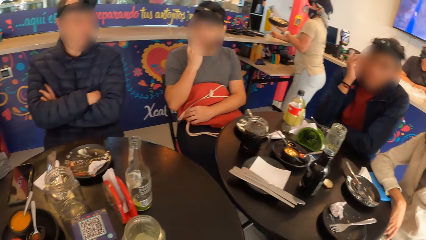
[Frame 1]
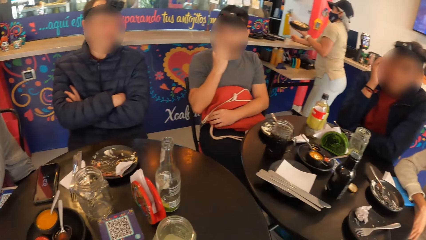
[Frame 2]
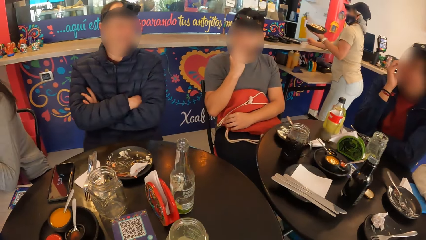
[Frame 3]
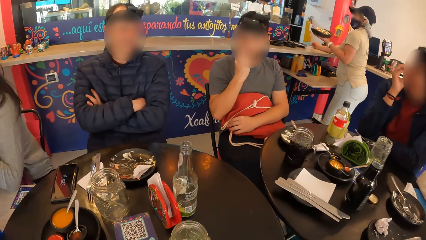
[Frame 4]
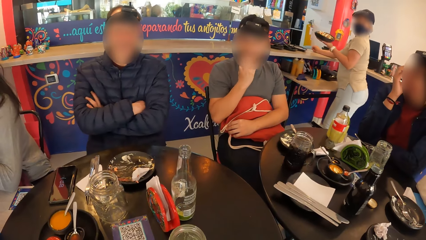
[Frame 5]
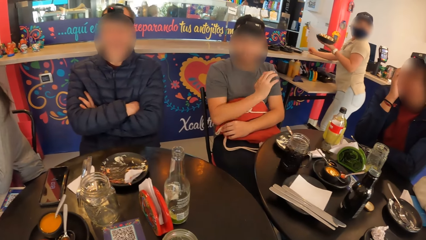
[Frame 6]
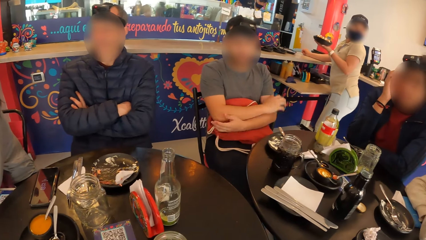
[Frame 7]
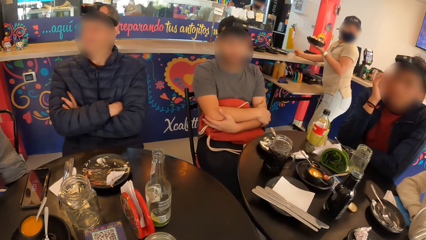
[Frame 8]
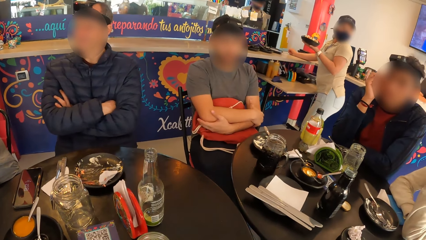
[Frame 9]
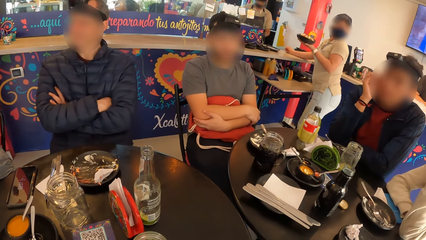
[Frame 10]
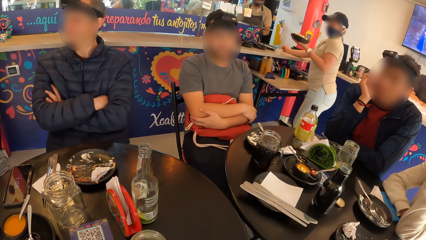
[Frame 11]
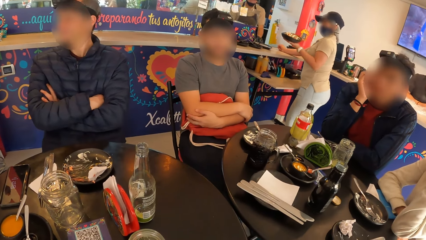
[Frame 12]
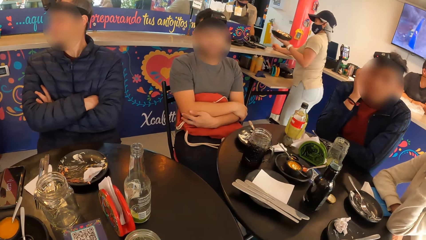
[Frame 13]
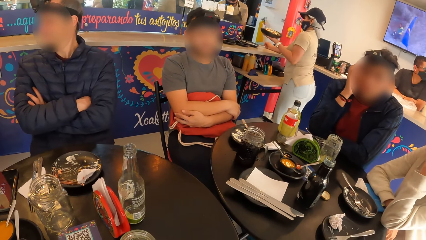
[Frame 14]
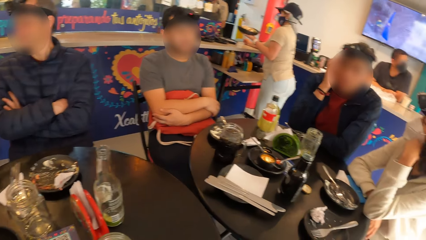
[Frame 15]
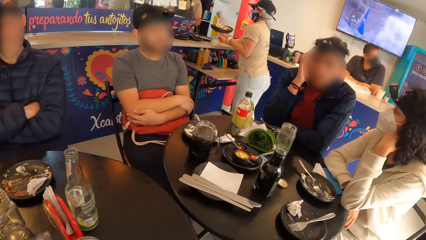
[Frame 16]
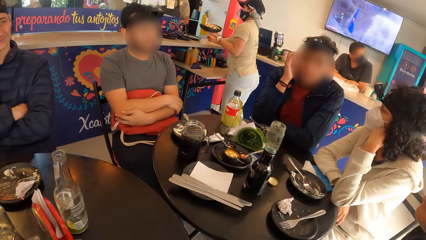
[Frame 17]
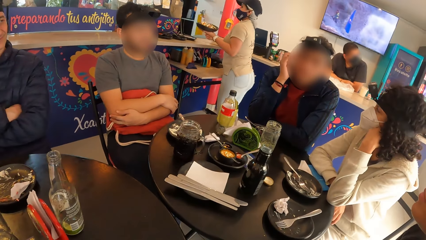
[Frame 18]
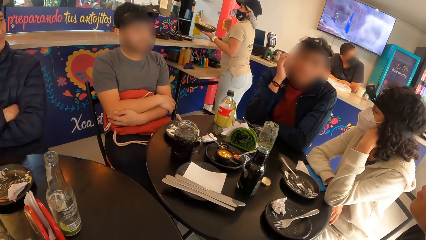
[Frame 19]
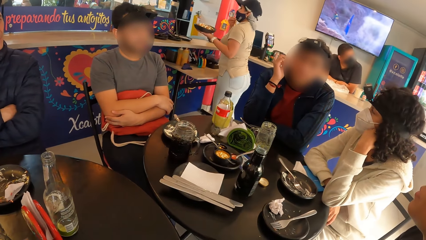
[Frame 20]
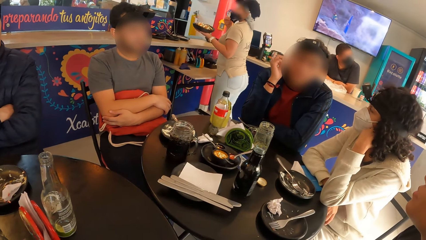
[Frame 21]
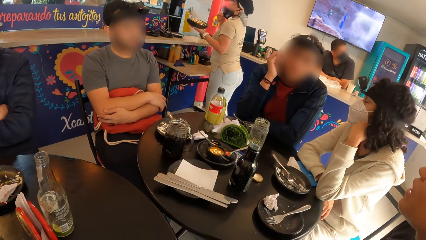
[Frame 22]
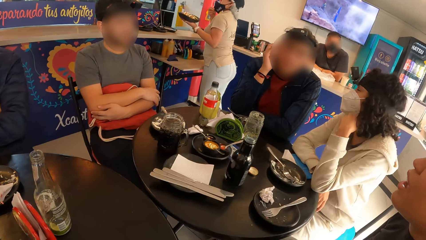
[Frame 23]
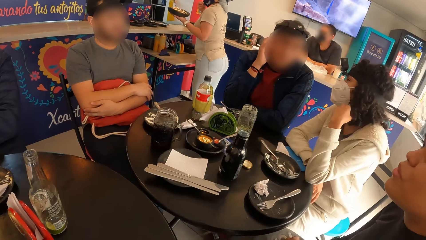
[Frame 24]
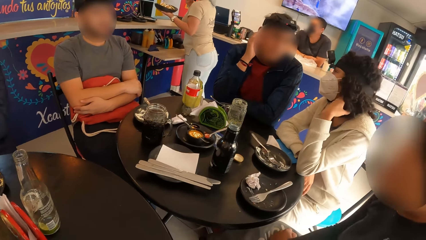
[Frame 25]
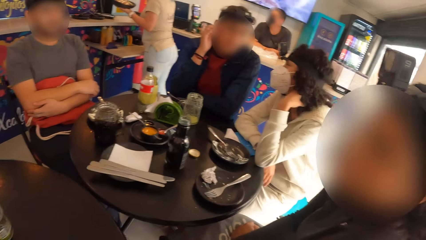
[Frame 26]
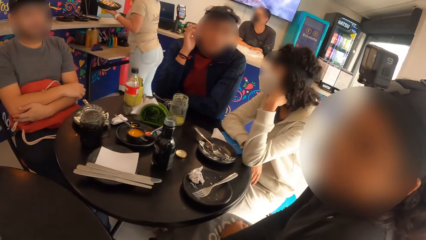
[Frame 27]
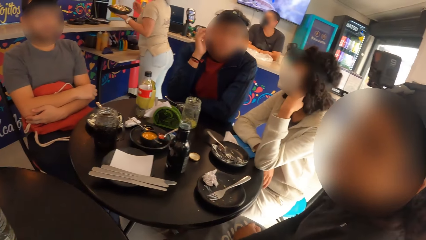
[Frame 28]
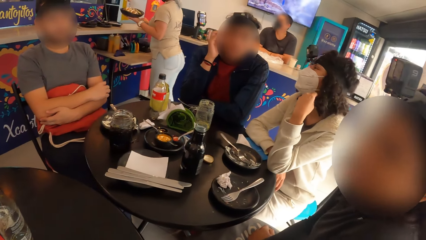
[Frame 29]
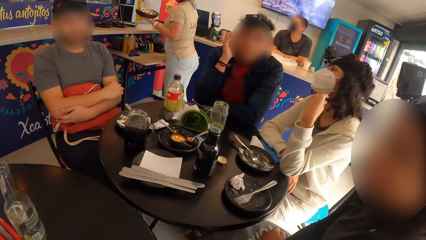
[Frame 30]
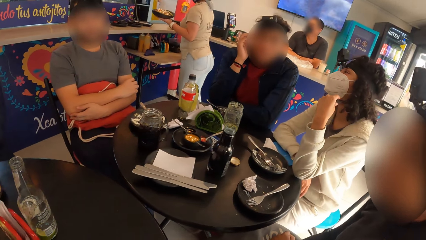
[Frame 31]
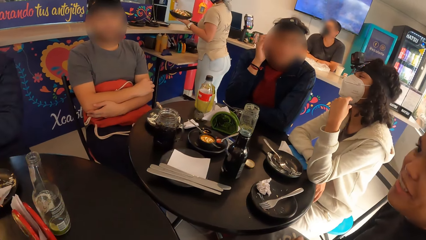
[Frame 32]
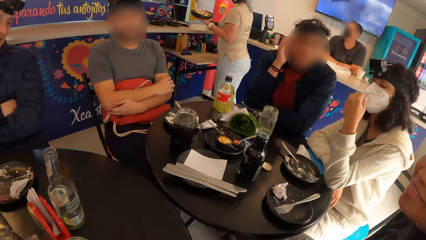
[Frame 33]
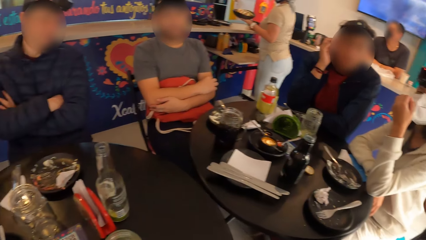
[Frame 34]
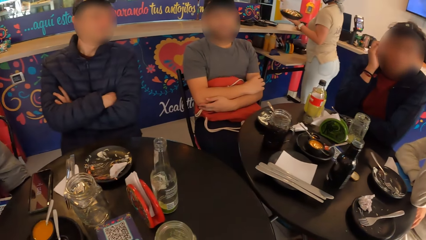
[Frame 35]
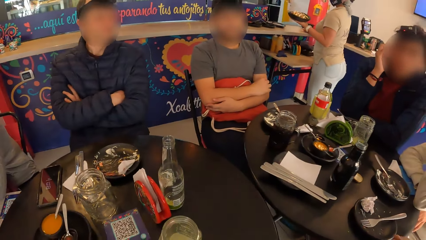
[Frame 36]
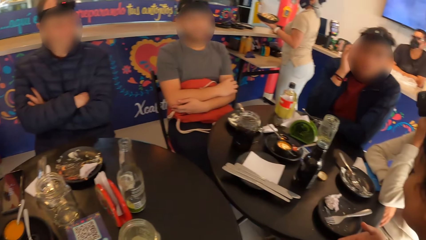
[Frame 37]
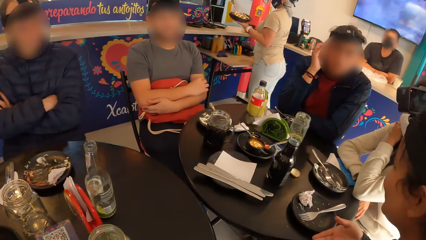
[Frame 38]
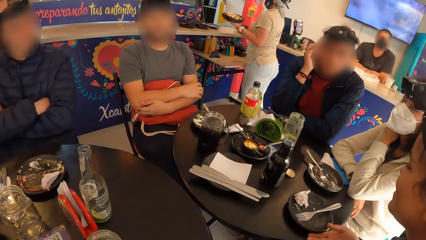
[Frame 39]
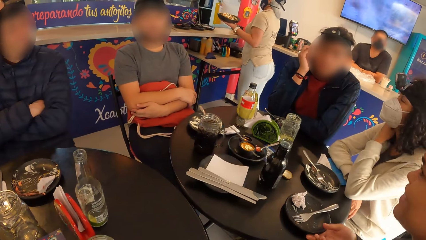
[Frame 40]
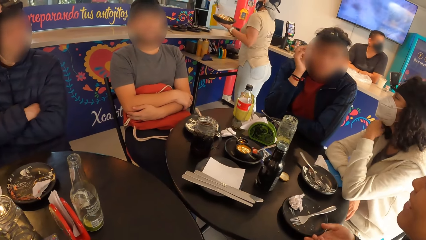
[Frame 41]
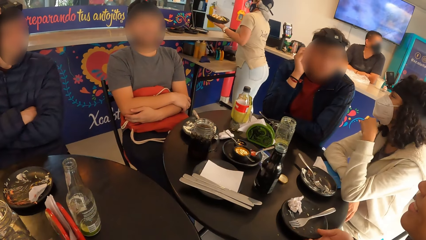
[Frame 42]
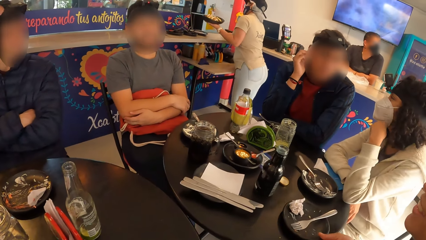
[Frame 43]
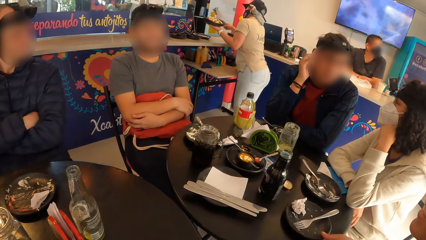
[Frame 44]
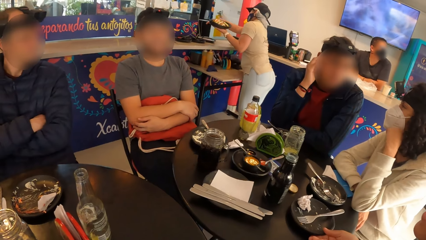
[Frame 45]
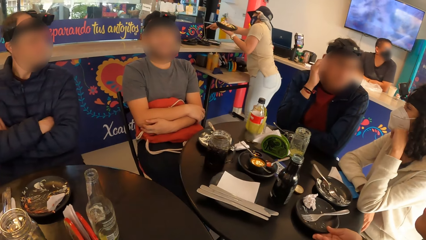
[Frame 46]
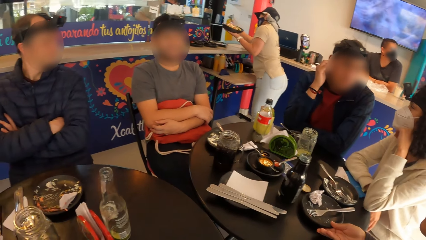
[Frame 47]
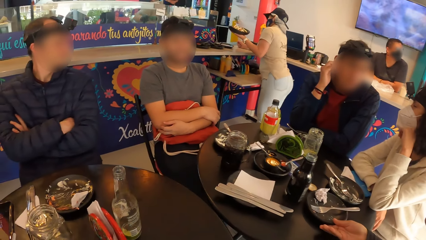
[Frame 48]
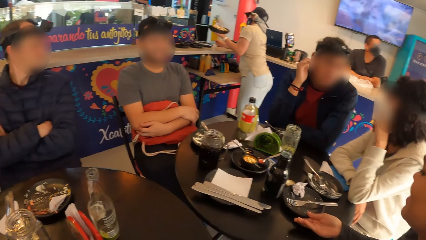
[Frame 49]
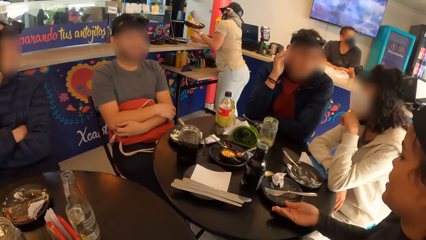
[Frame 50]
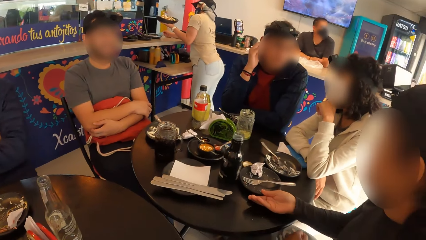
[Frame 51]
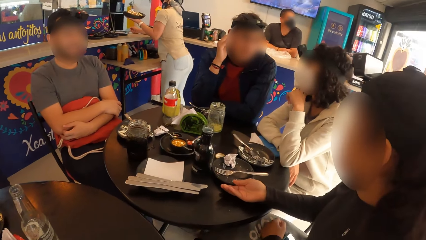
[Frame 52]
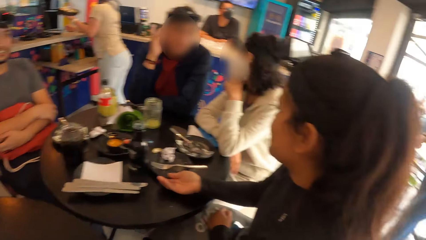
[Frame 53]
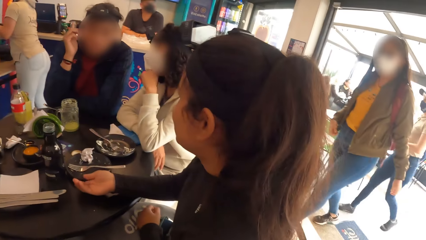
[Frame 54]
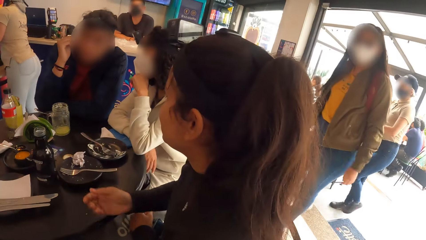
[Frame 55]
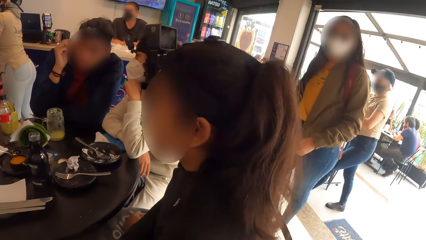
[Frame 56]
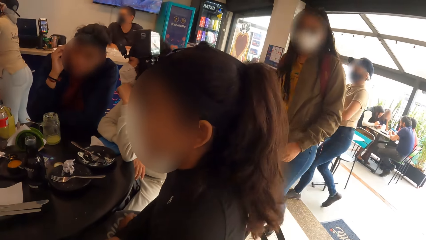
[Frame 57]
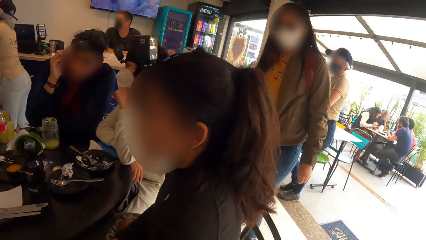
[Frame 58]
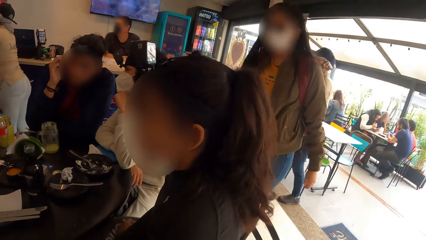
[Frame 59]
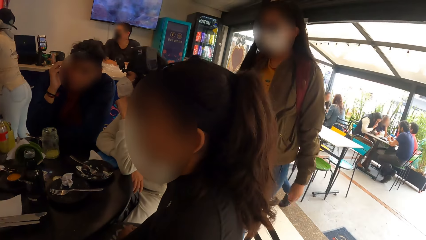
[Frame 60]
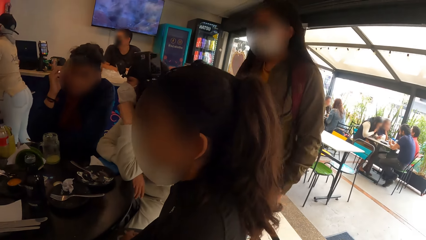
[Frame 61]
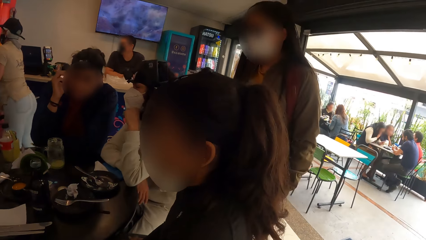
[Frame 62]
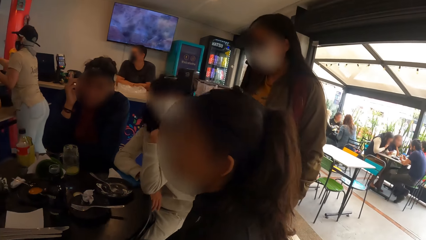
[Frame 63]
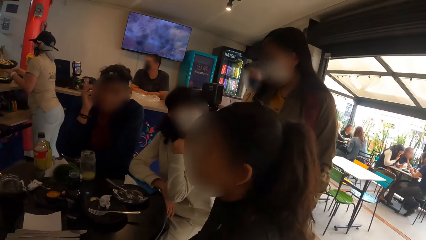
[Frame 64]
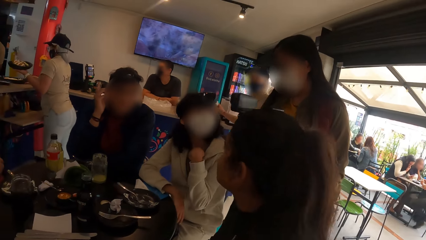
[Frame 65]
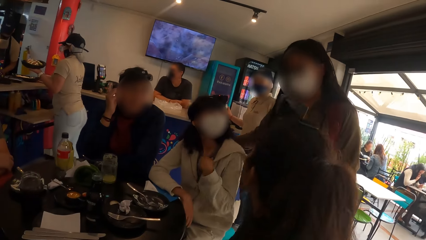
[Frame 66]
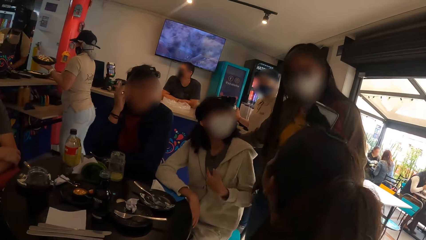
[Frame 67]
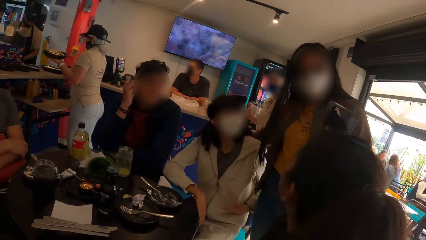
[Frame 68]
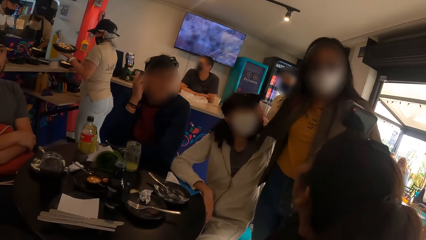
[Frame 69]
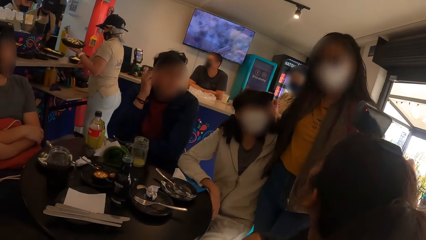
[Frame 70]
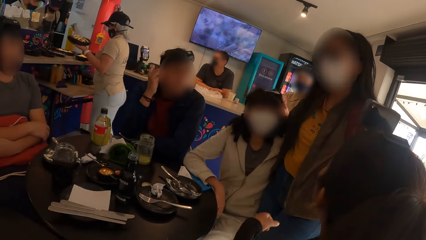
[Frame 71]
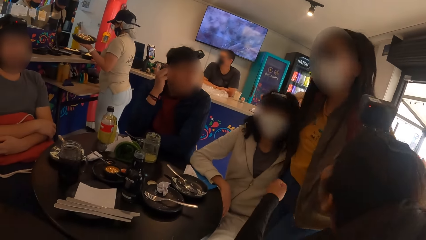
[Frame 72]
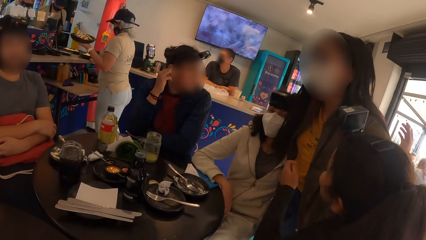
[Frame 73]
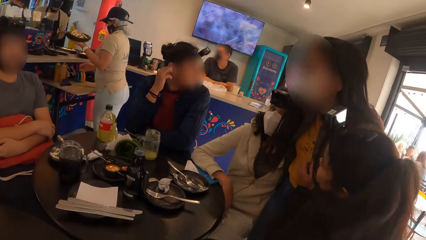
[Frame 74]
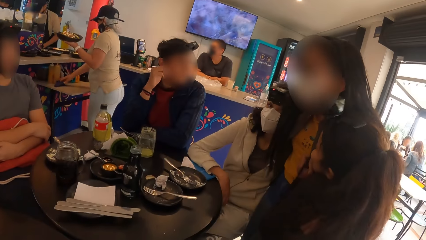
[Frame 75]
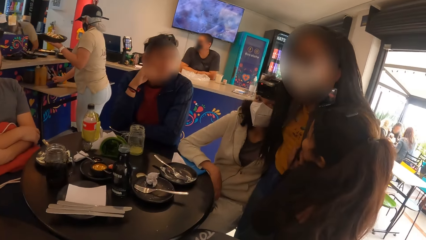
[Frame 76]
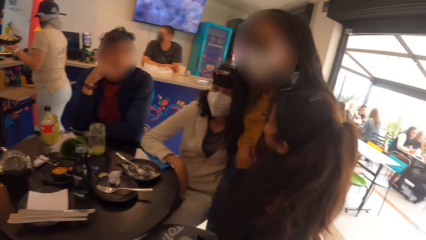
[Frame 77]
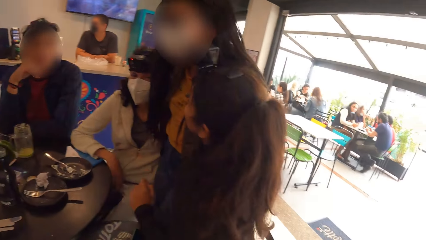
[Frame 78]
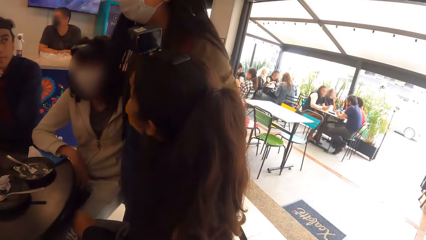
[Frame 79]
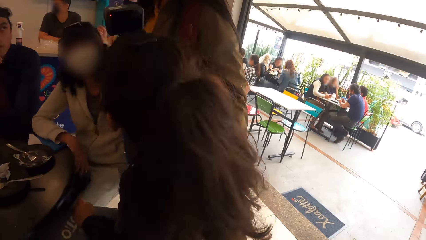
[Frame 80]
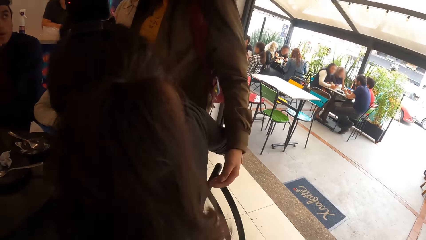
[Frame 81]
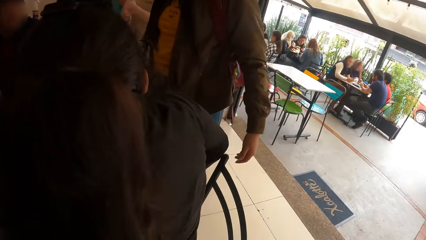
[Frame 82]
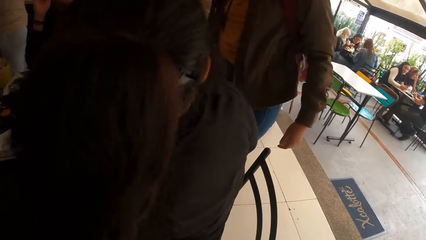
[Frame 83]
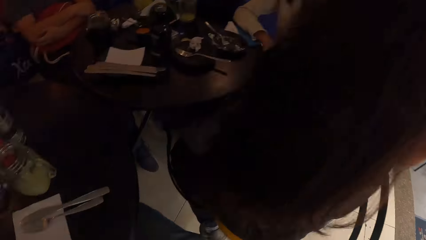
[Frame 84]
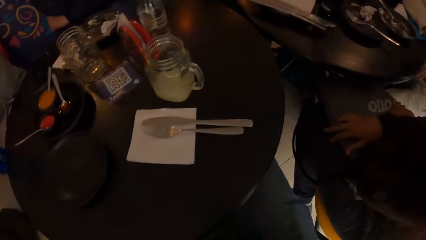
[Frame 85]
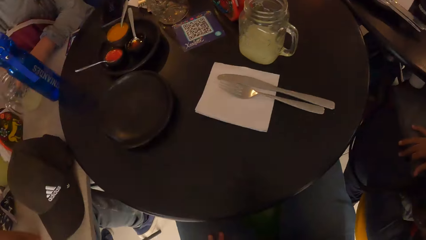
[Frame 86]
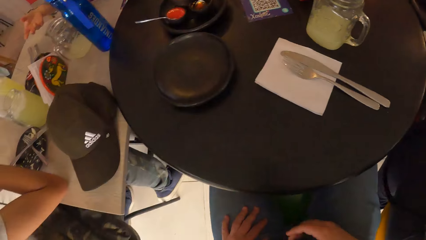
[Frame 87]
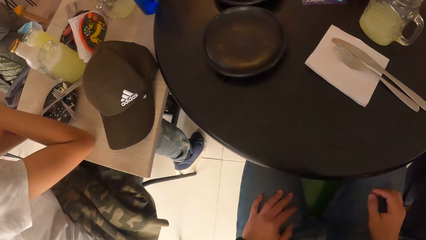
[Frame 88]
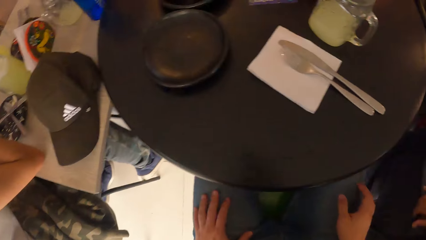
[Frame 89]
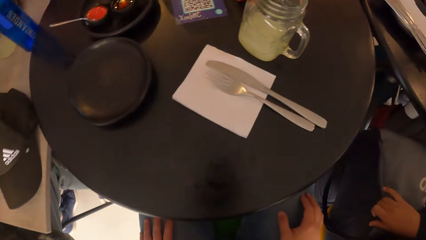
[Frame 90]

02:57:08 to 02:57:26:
A lady interacts with a man. The camera wearer looks around a restaurant. The waiter adjusts a mask on her face with her right hand. Another lady interacts with the camera wearer. The camera wearer looks around the restaurant. The second lady moves a plate on the table with her right hand. The camera wearer looks around the restaurant. A woman interacts with the first lady. The waiter moves a plate on the counter with her right hand. The woman interacts with the second lady. The waiter moves a napkin on the table with her right hand.
